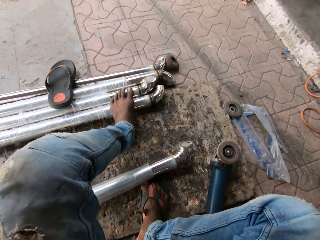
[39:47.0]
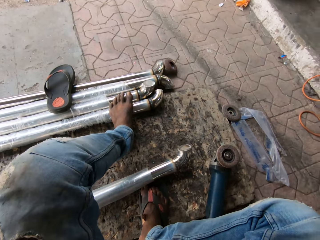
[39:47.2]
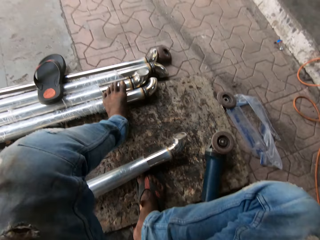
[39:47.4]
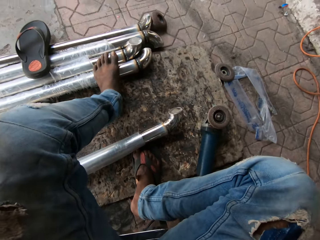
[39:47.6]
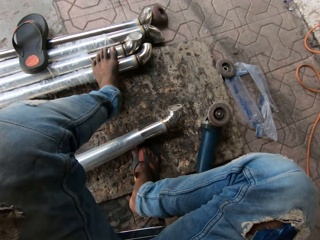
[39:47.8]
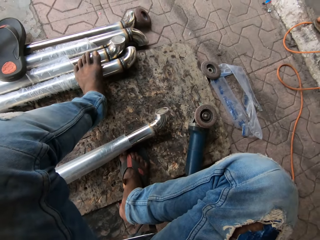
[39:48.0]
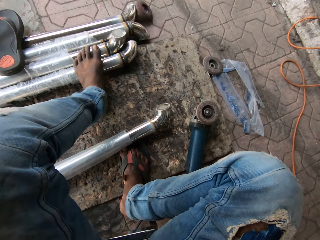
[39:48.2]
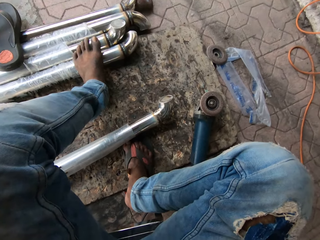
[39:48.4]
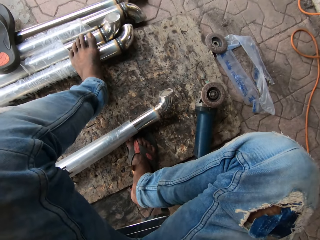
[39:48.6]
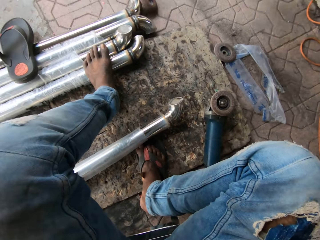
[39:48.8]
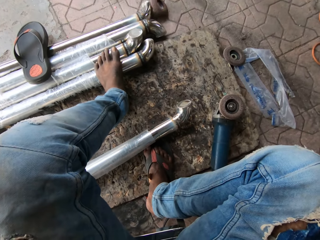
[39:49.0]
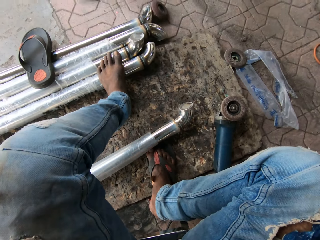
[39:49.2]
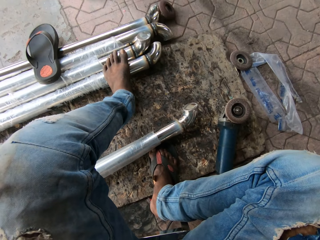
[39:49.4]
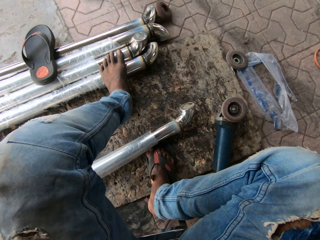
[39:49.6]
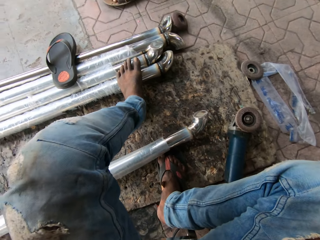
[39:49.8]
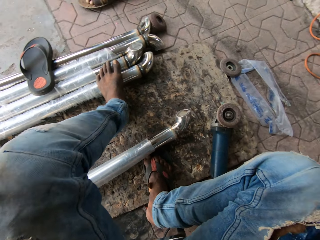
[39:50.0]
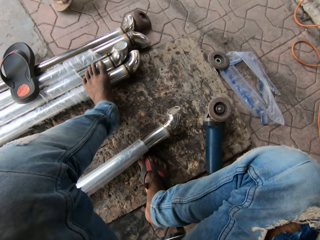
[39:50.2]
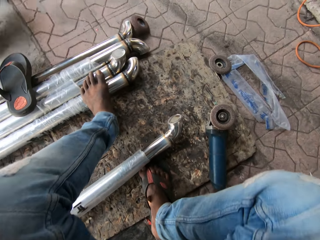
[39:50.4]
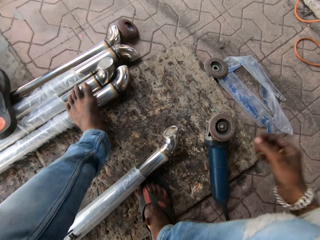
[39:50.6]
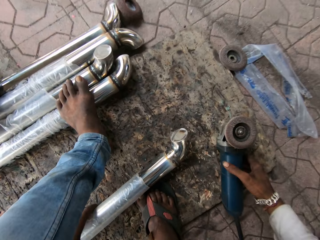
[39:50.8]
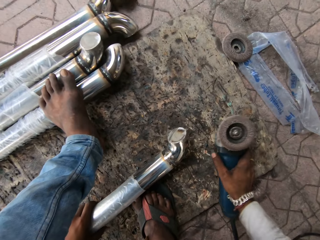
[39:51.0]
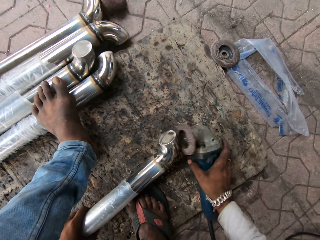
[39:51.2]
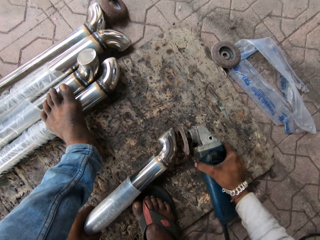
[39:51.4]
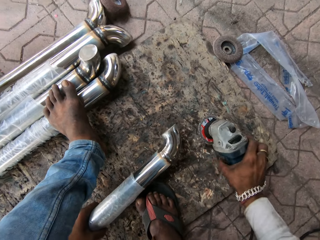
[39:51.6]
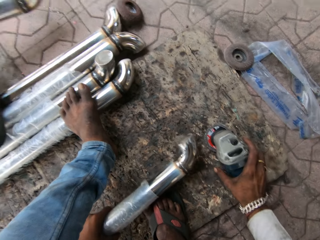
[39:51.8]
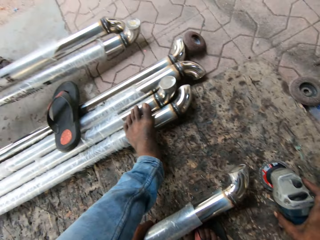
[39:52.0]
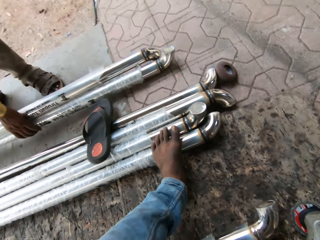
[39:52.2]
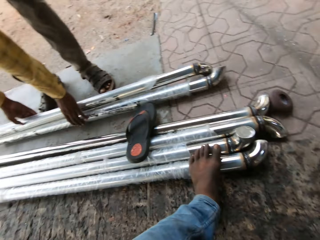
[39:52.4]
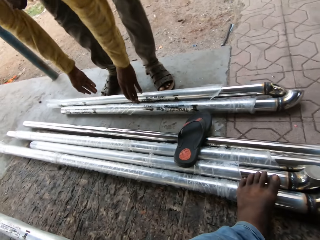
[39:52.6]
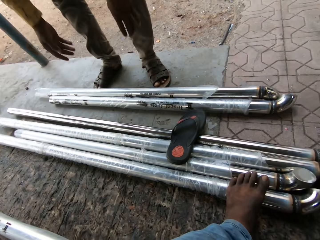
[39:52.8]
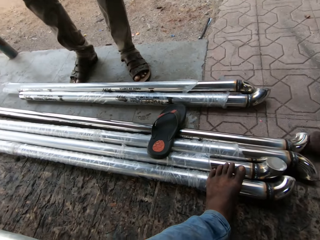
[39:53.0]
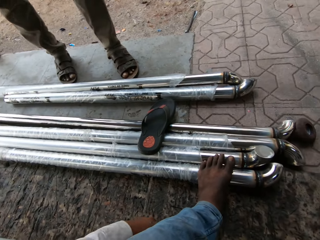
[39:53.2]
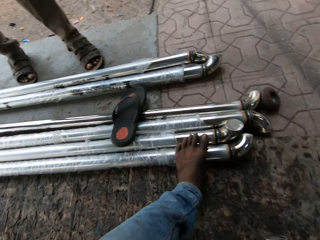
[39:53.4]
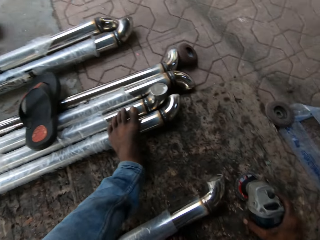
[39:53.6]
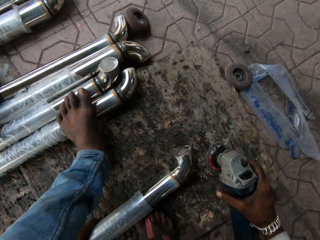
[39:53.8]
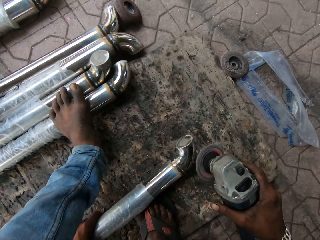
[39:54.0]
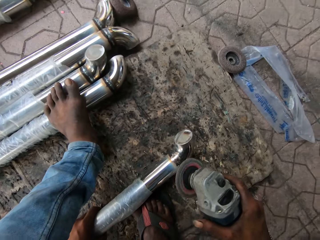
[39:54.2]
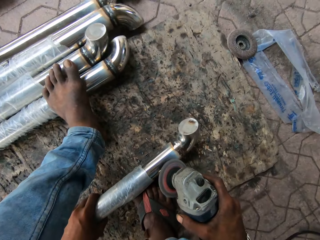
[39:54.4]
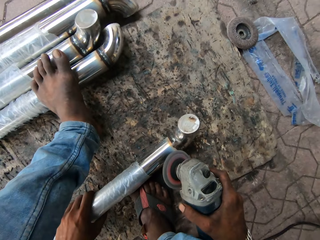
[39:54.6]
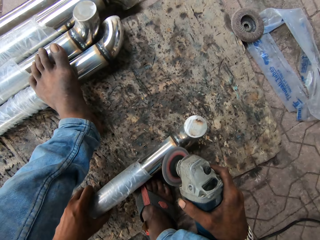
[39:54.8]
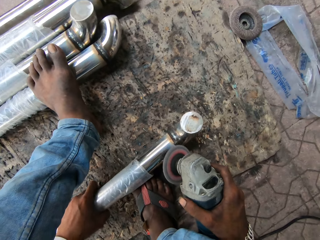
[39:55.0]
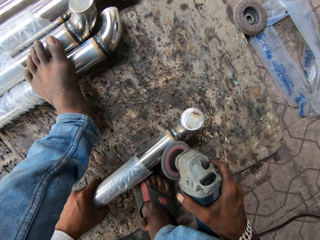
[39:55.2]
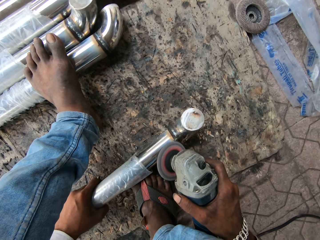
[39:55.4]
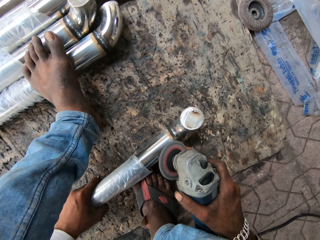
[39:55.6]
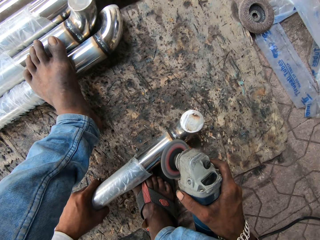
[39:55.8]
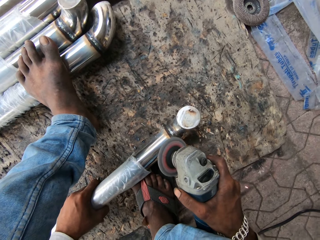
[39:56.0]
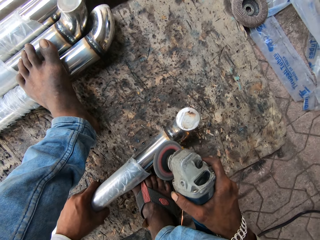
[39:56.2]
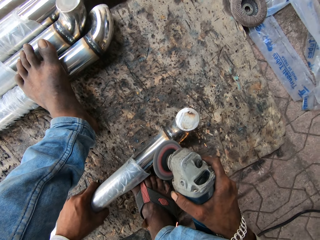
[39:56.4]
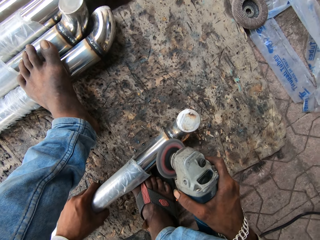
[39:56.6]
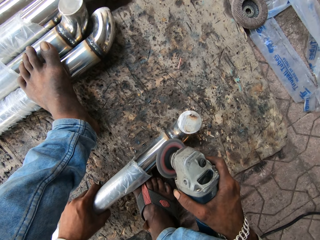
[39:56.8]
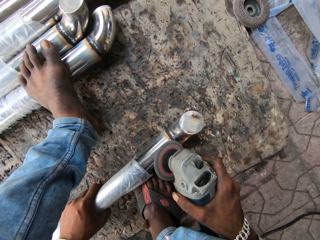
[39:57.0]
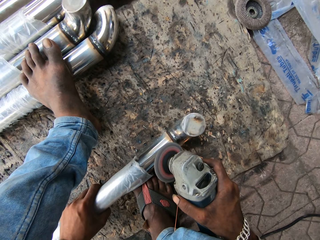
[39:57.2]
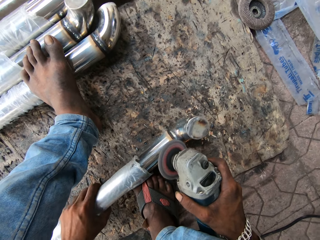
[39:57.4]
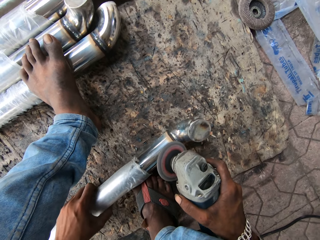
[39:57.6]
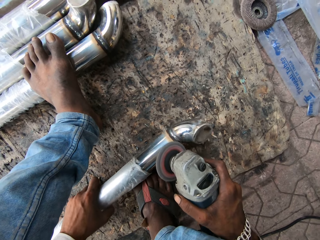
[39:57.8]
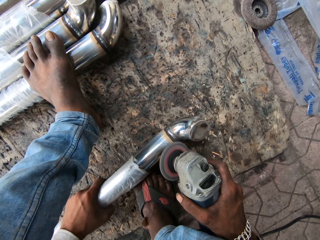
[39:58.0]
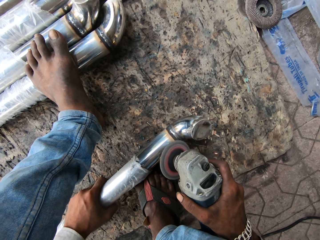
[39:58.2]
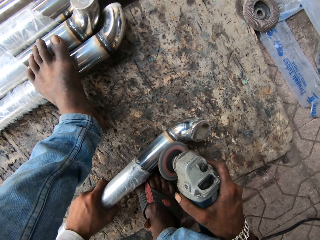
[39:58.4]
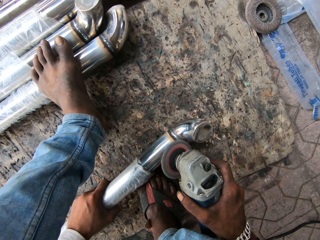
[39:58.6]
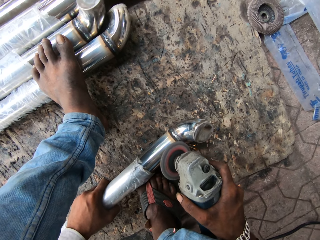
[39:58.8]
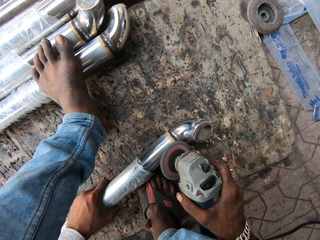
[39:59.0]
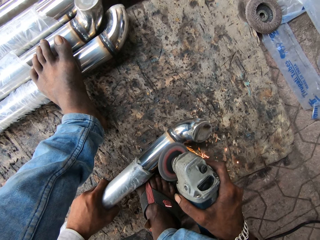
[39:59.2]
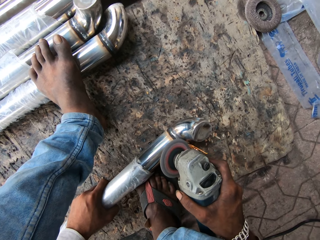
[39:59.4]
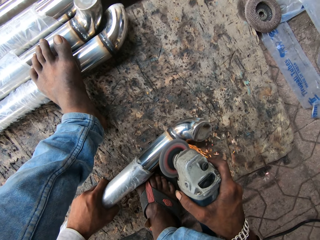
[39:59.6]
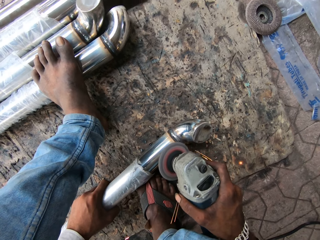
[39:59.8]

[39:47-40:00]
The camera wearer takes the metal grinder. A person puts the metal down. The camera wearer moves the metal on the ground and grinds the metal. They smoothen the metal.

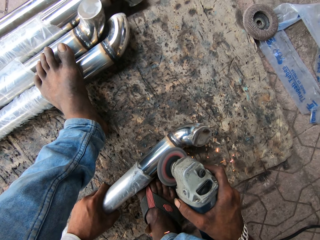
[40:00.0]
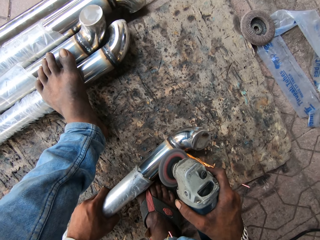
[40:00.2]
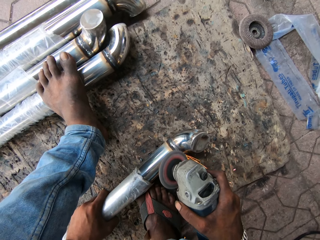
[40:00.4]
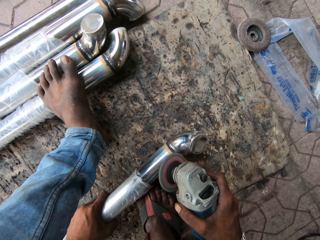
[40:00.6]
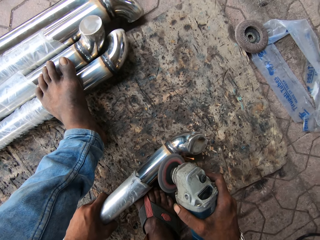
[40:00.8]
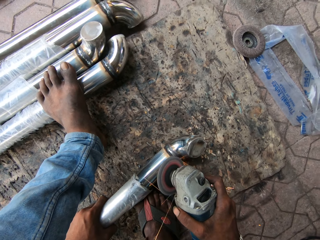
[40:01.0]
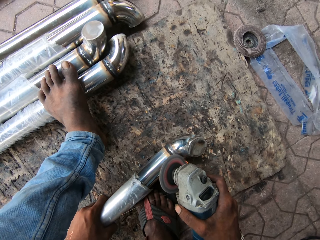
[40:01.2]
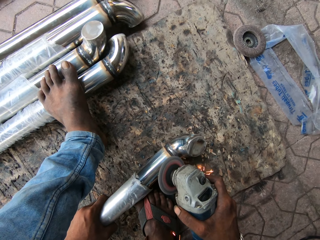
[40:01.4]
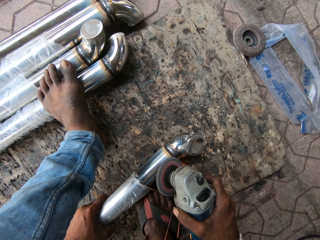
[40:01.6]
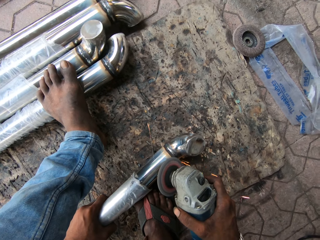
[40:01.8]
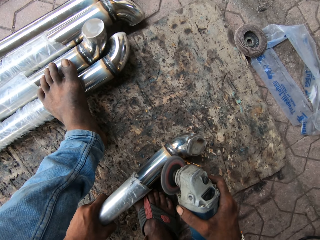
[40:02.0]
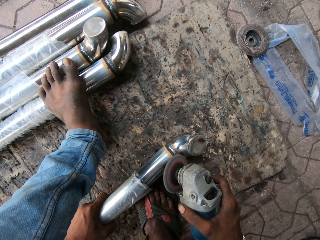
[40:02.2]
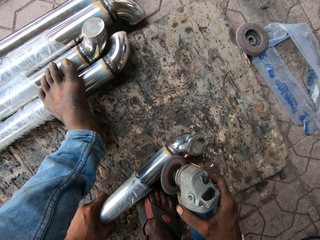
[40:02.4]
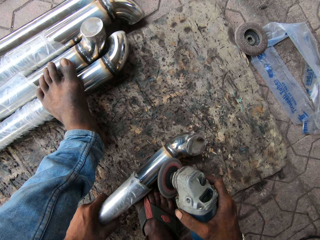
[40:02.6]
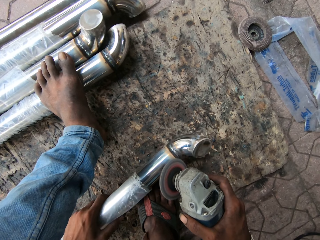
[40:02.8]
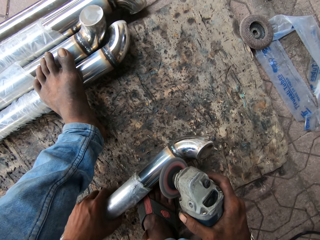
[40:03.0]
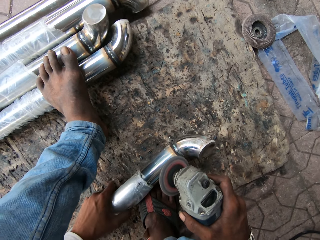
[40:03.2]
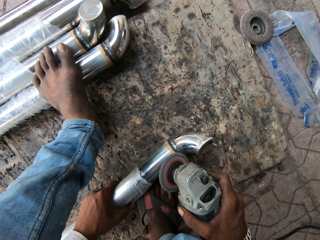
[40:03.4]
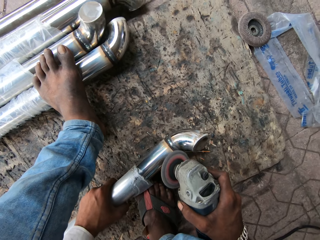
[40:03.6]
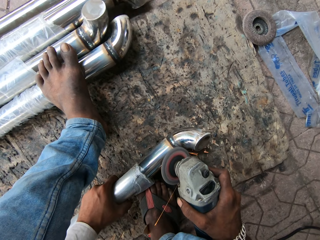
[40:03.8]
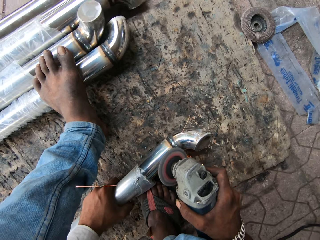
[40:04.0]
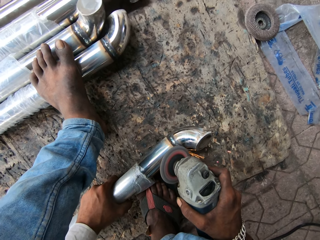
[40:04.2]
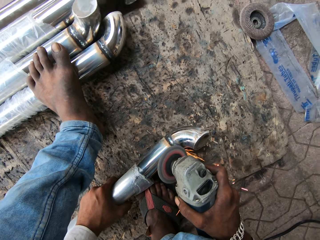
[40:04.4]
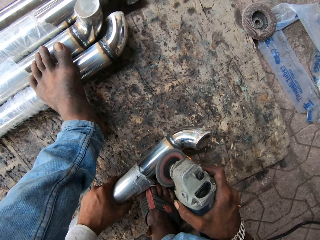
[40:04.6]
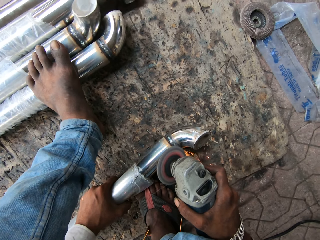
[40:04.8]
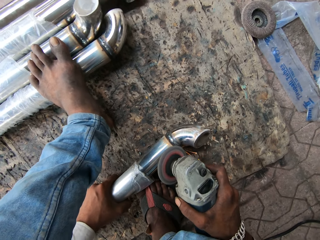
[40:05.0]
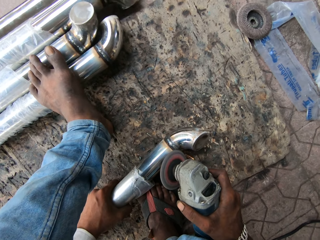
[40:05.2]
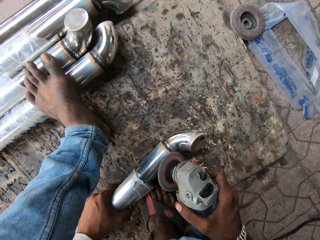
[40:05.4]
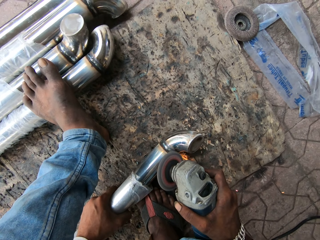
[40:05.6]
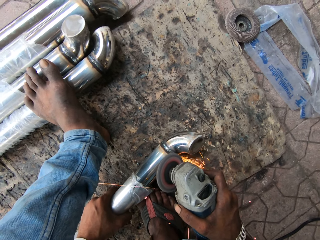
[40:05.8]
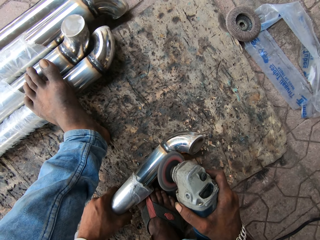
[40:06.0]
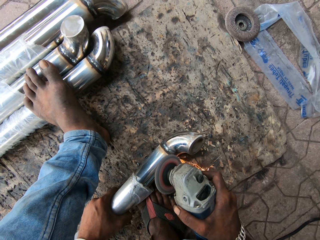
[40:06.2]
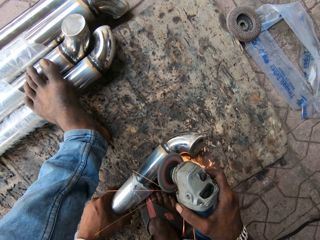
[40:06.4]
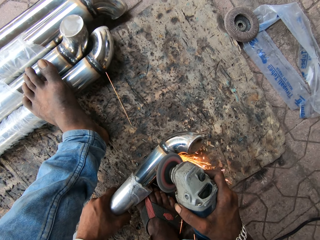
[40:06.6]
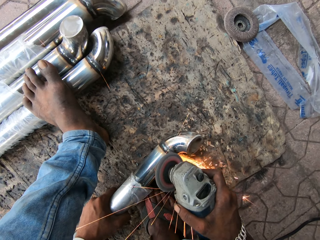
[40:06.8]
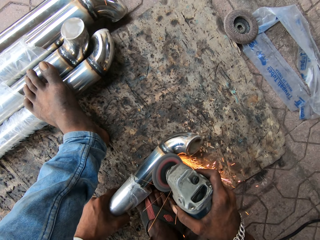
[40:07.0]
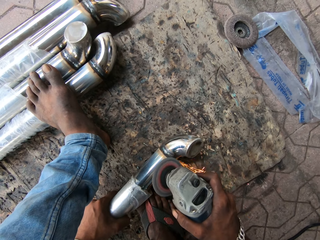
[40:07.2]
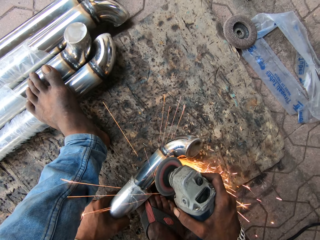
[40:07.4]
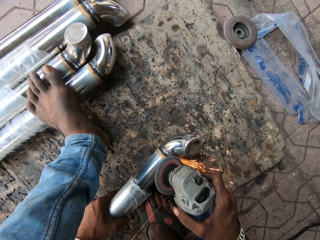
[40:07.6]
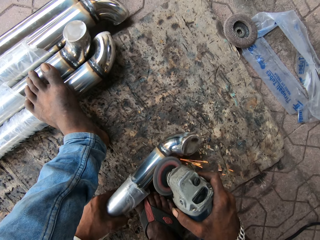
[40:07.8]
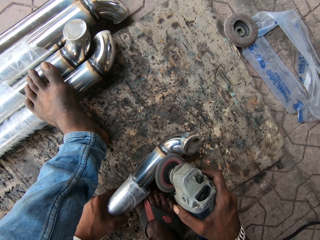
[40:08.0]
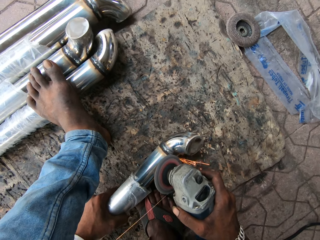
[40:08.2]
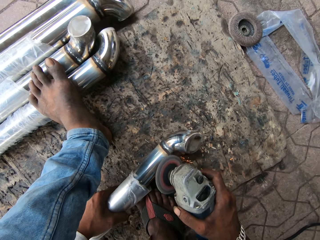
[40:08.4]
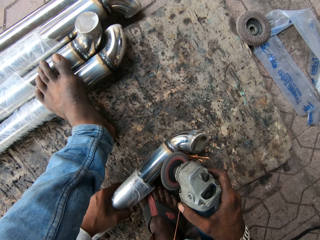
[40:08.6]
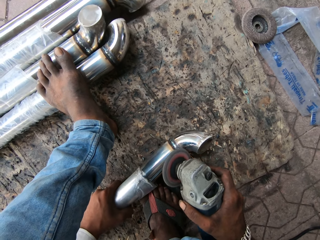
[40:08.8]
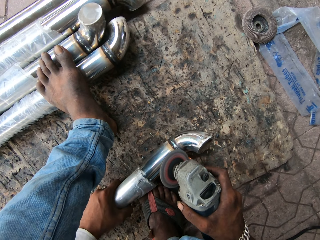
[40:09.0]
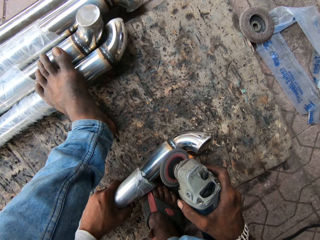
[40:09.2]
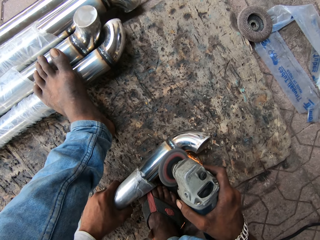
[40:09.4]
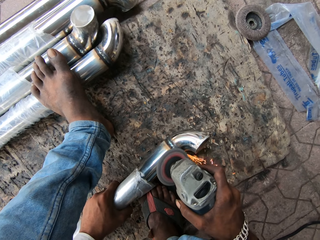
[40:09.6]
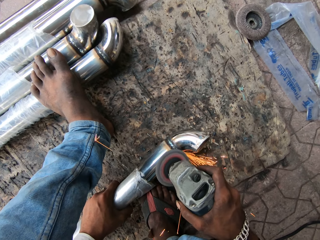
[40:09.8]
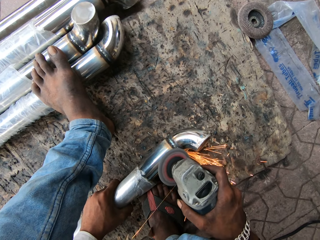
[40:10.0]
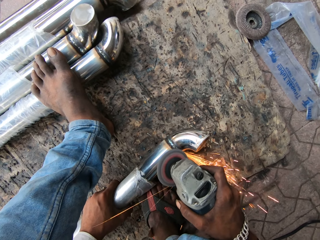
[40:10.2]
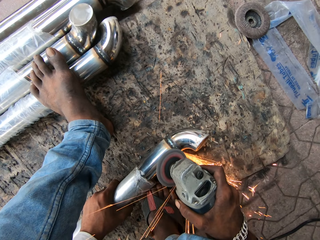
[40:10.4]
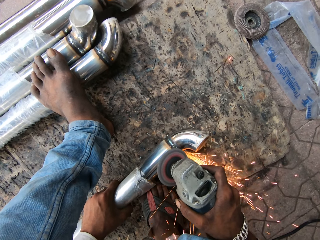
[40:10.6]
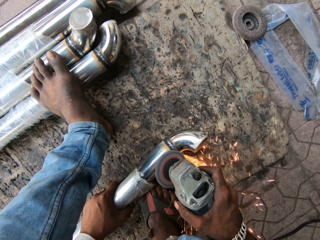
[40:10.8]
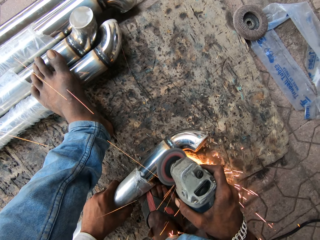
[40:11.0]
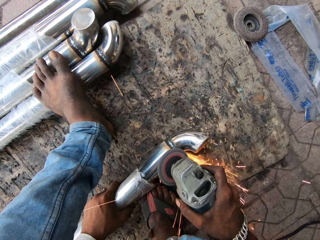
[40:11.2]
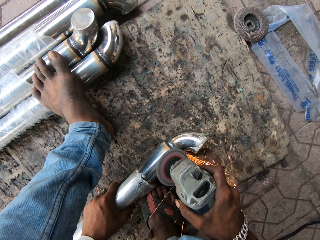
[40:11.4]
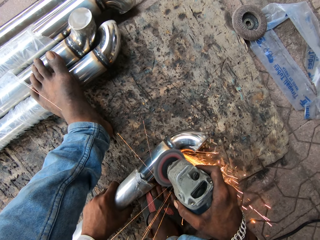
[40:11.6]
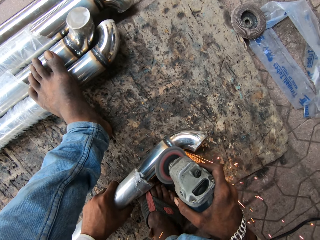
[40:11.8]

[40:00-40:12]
The camera wearer moves the metal on the ground and grinds the metal.
